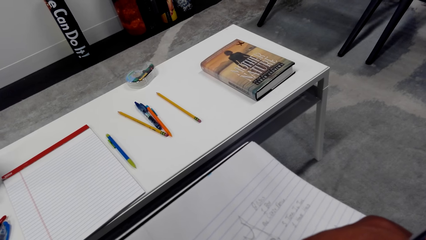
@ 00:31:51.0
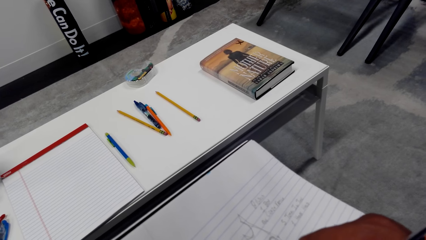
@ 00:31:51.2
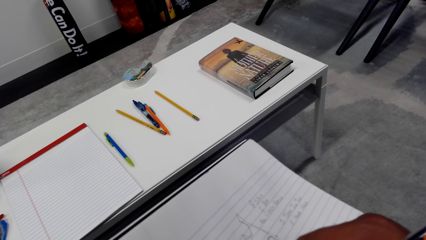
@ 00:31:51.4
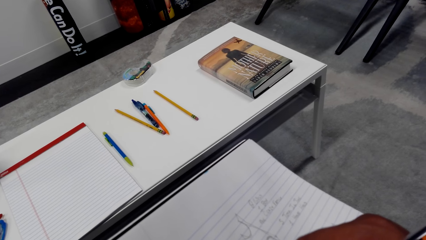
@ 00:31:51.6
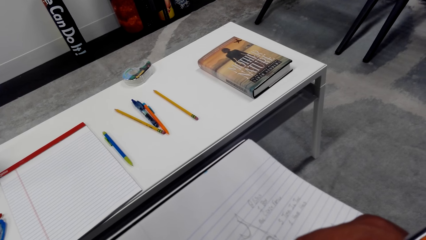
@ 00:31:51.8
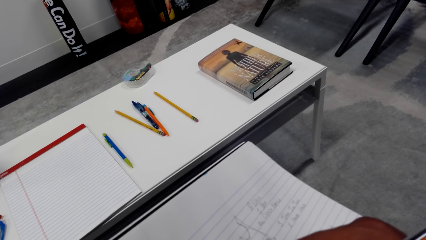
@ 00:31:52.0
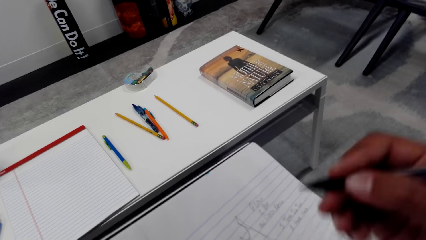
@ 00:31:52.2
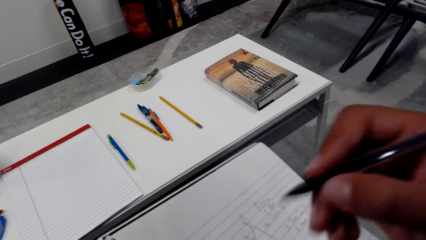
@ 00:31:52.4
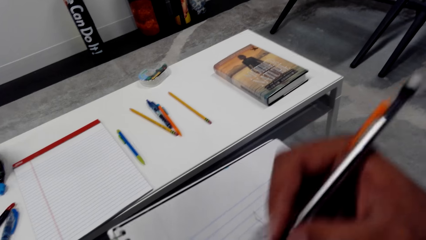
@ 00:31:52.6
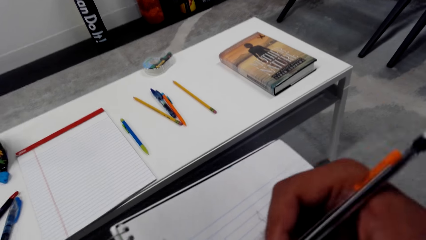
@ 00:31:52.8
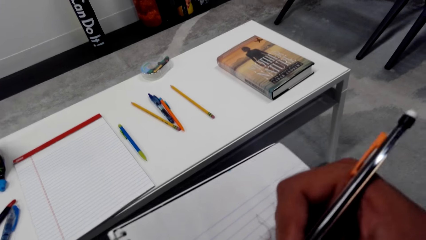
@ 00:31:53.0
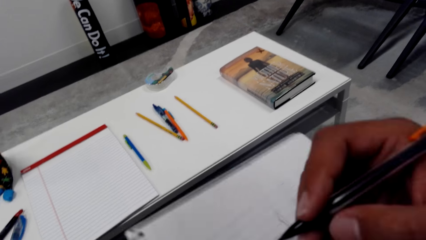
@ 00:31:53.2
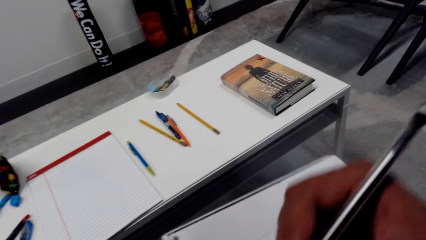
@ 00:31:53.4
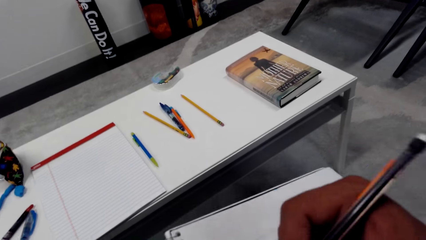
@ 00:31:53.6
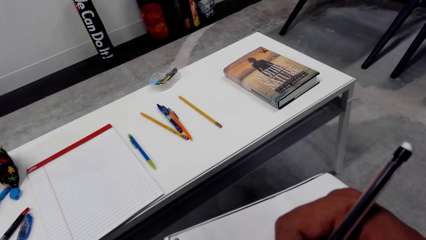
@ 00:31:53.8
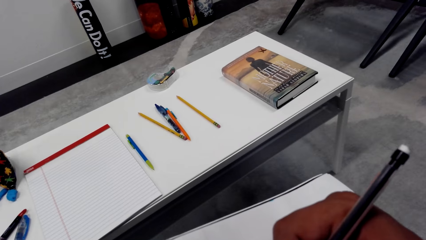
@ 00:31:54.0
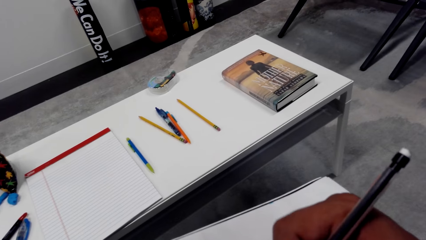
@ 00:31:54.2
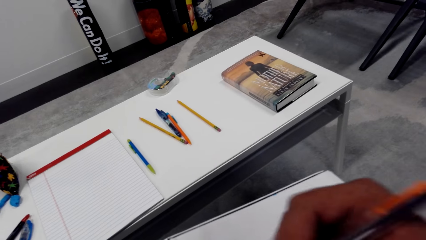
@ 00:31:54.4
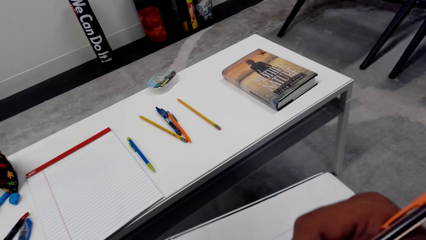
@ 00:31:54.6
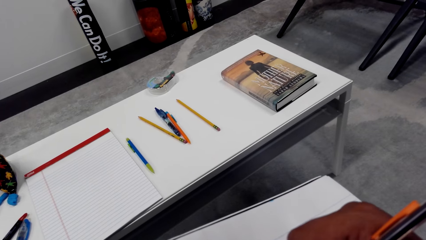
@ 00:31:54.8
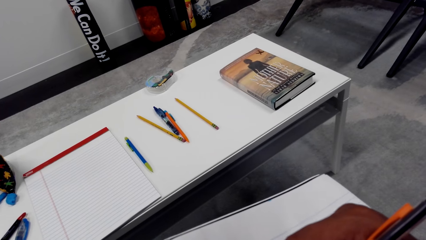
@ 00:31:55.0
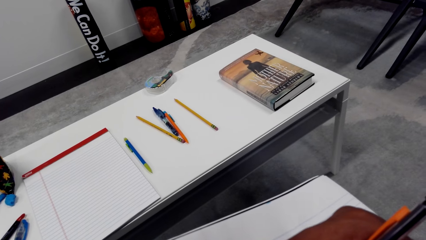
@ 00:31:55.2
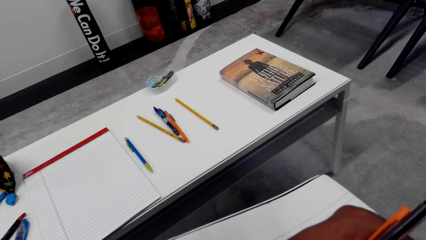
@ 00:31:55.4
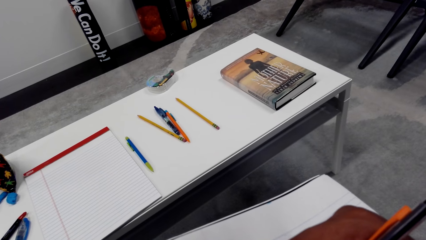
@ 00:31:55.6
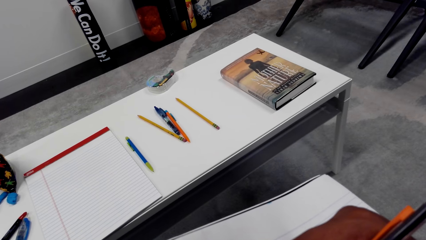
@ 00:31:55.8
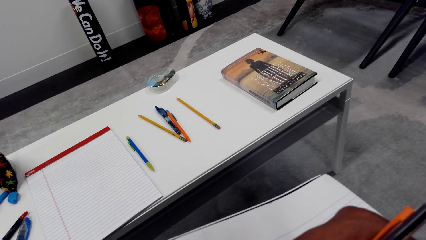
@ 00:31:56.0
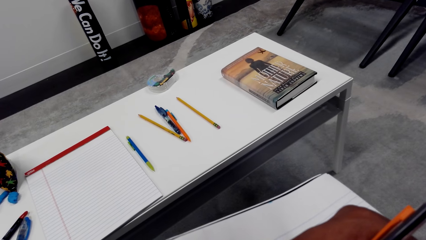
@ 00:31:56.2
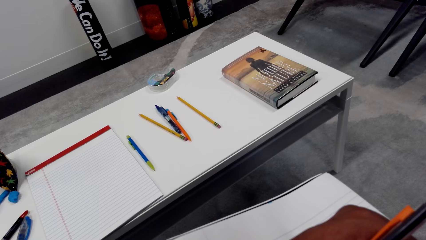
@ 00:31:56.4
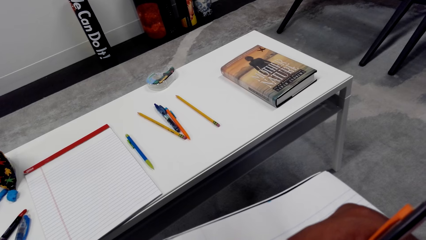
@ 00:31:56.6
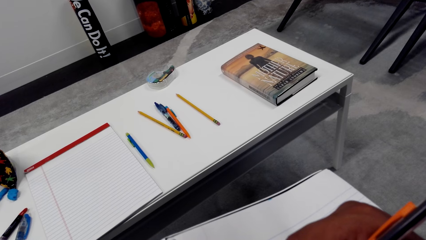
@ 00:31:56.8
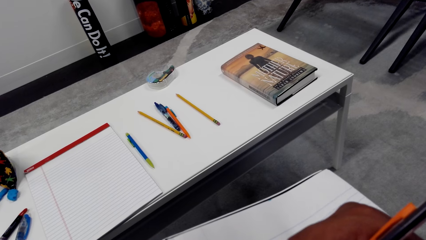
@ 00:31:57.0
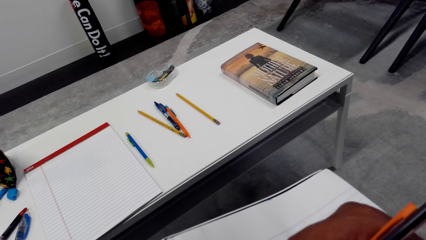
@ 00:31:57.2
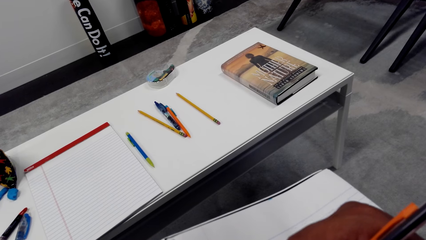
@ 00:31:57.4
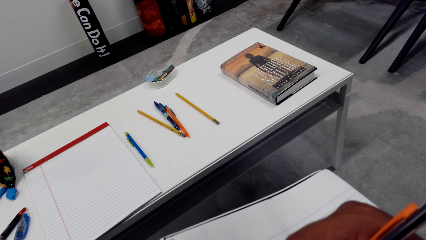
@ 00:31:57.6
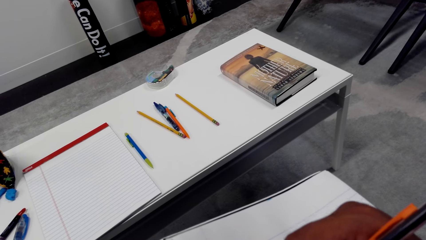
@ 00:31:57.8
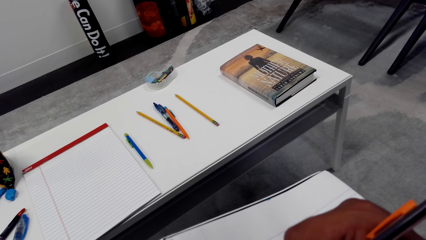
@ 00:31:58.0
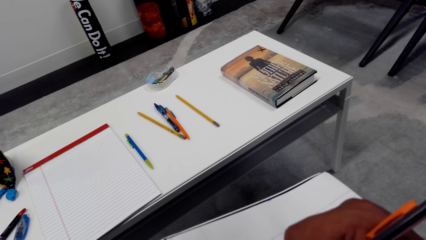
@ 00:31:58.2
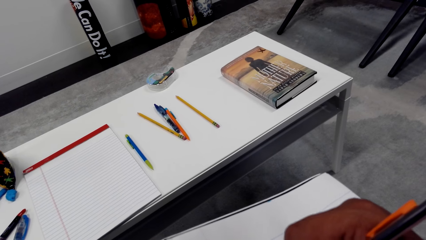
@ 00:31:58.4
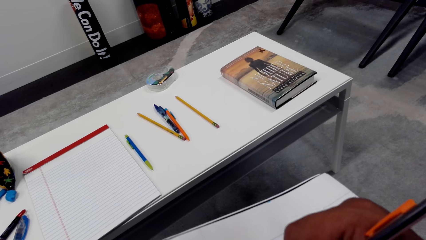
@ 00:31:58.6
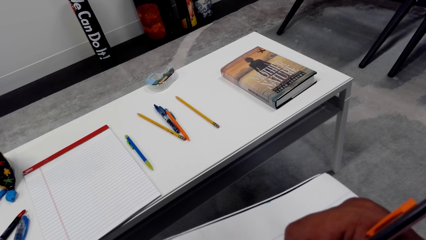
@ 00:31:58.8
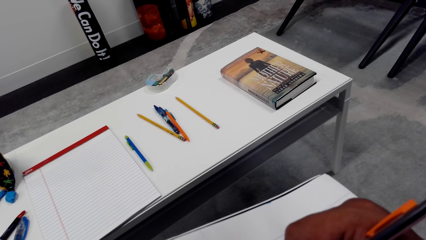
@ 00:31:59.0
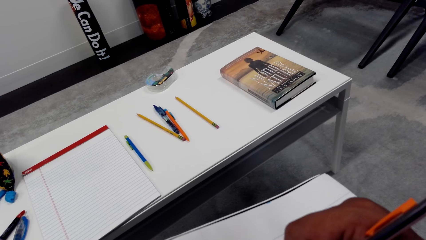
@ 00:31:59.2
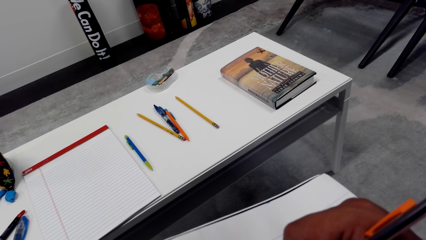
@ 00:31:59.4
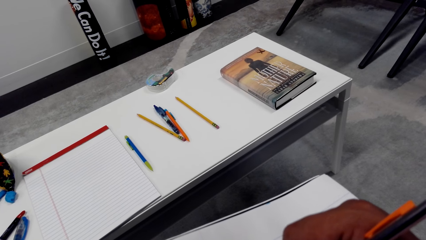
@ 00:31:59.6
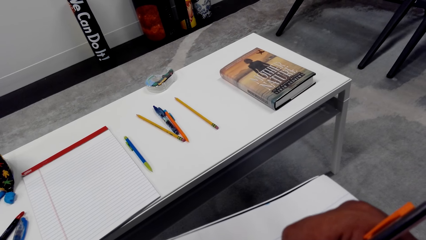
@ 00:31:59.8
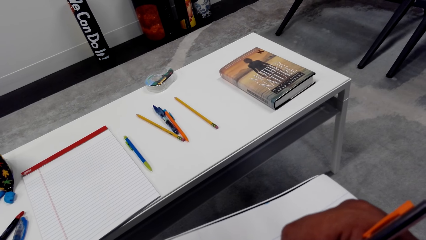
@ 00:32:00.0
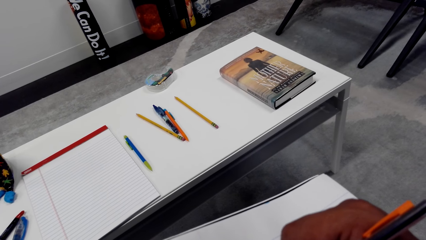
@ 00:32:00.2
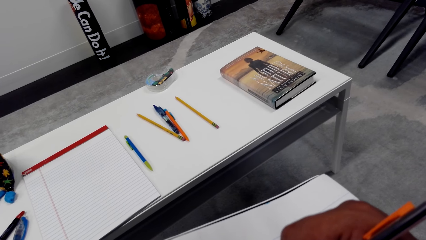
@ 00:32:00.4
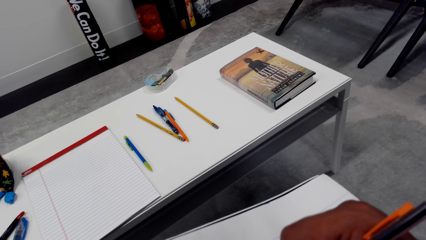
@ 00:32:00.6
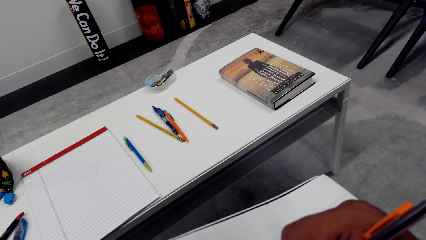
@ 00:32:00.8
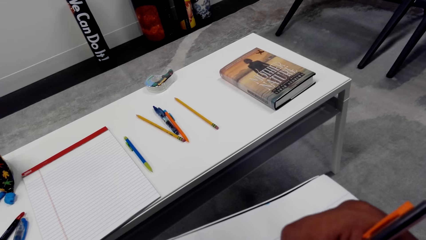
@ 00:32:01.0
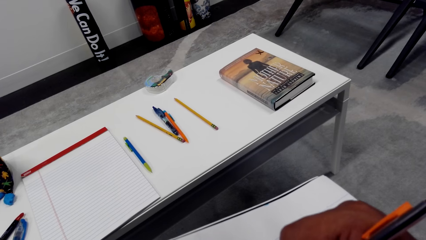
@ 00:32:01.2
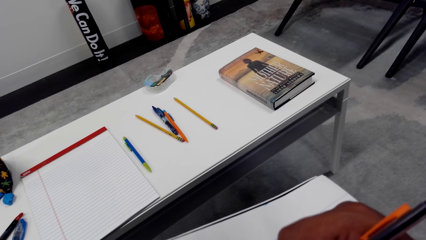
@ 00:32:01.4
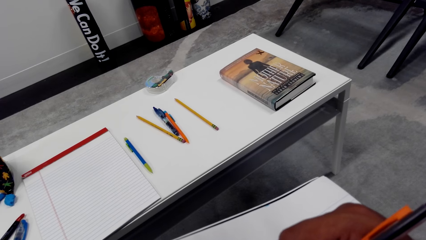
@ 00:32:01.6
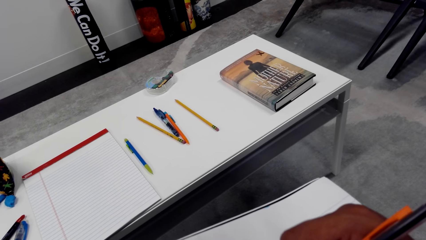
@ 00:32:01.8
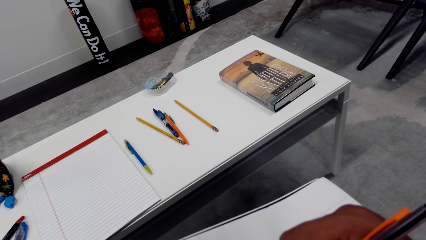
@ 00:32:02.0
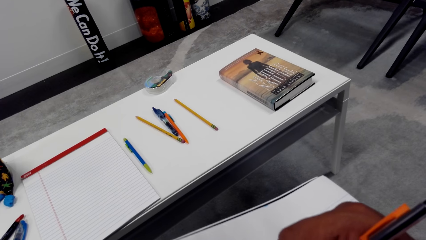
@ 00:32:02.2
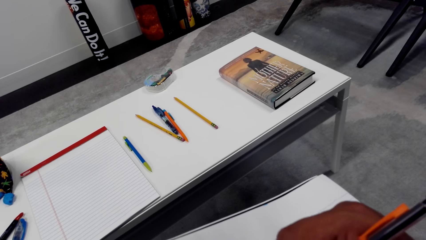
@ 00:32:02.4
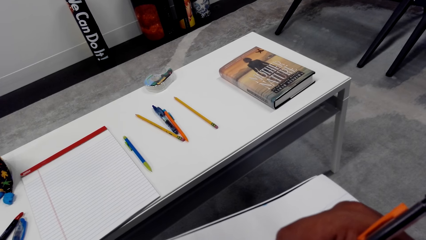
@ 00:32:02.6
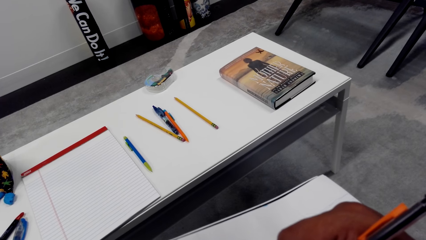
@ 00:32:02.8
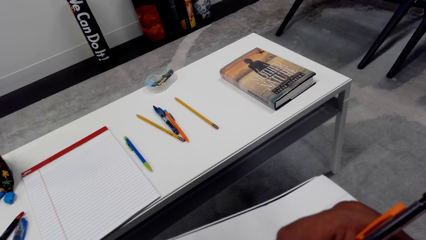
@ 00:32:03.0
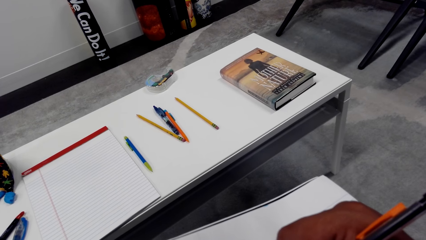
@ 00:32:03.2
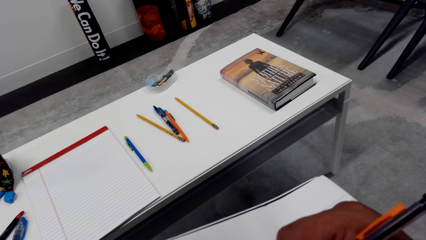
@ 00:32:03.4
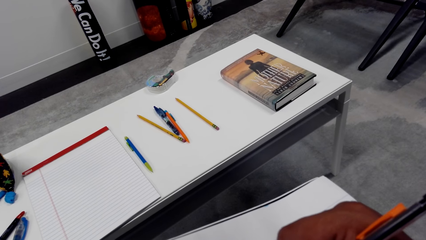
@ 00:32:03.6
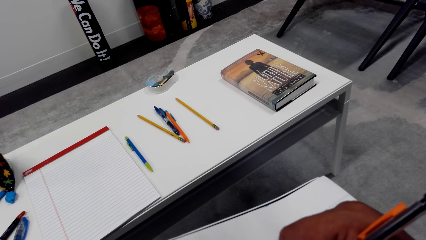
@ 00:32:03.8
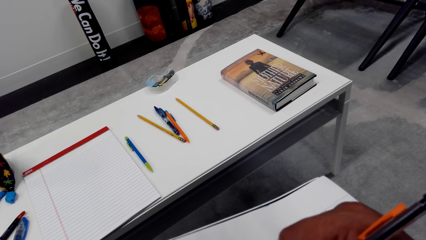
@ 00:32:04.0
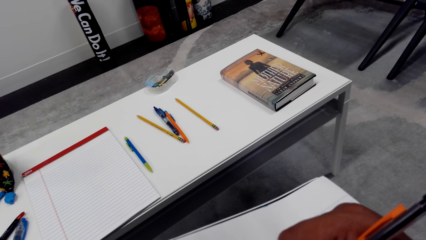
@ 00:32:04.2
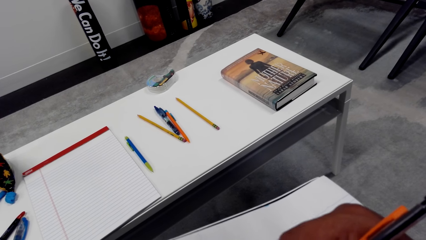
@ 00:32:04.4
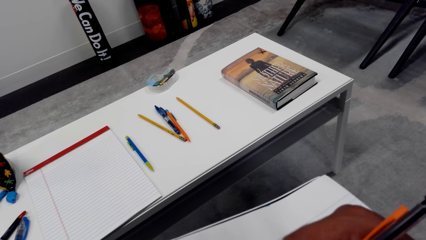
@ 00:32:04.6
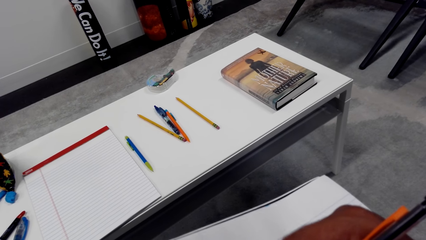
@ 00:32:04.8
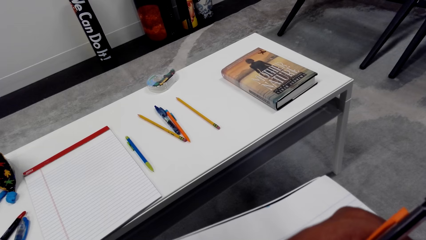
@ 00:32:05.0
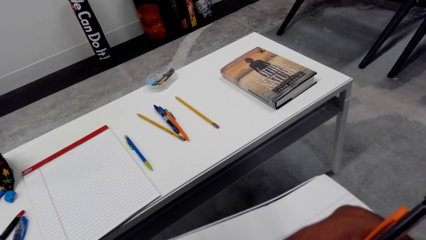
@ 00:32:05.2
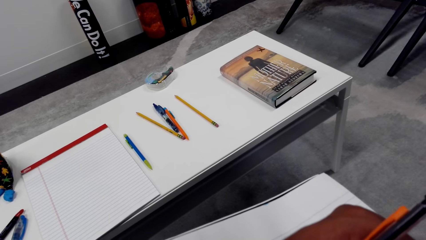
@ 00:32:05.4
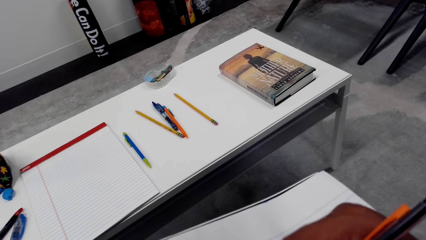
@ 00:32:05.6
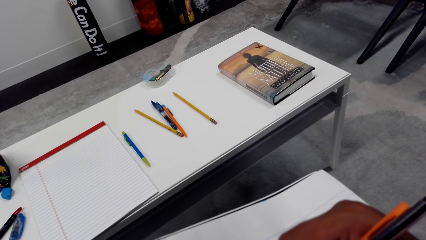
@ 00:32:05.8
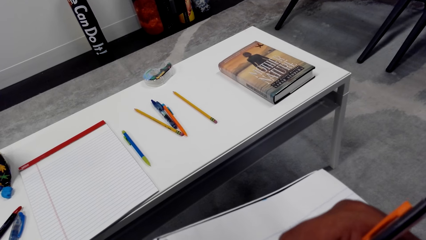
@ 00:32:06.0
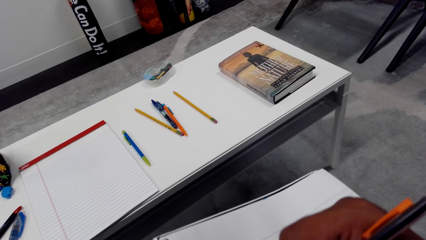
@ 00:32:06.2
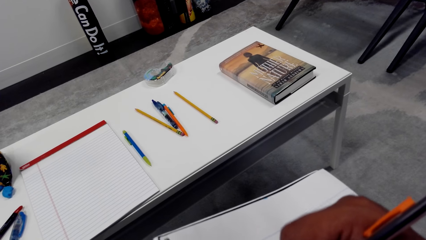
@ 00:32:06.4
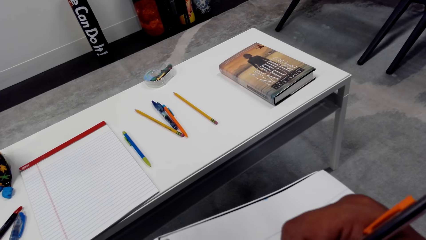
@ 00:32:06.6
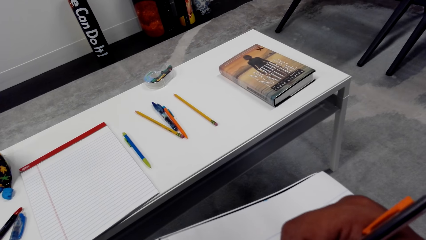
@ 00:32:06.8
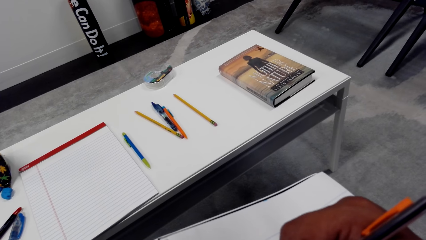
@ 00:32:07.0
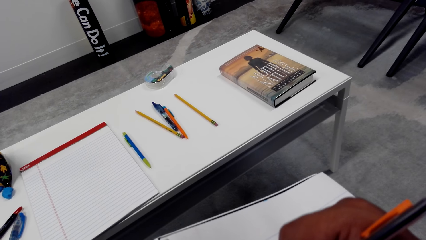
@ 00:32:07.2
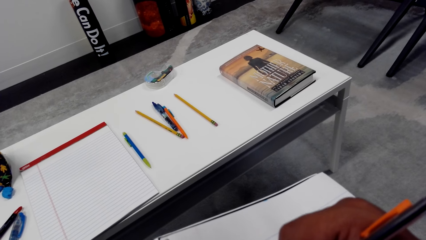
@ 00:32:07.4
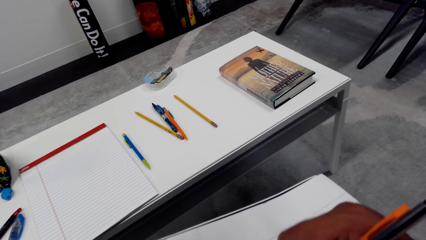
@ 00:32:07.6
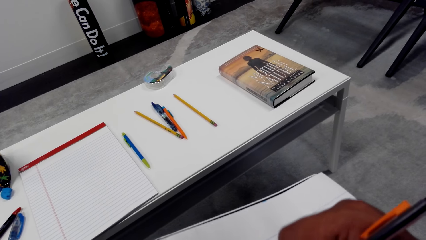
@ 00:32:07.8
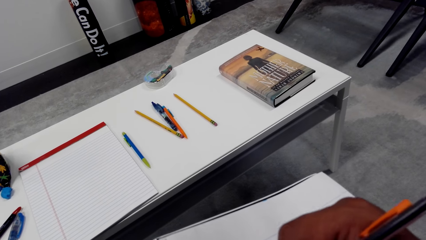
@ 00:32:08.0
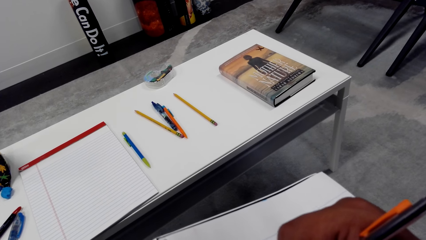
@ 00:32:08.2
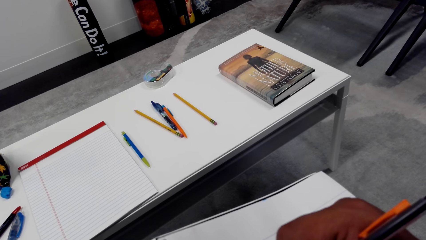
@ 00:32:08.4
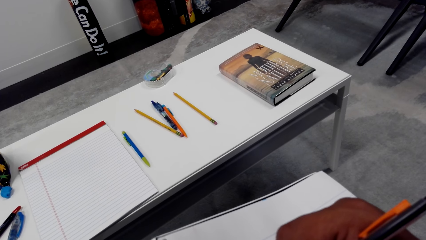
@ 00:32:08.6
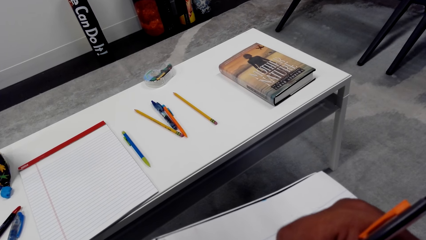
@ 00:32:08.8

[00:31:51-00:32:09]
The camera wearer moves his pencil to the center of the book.
